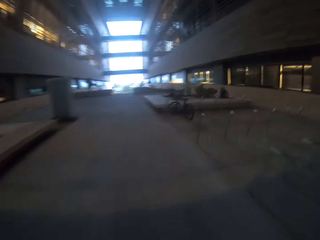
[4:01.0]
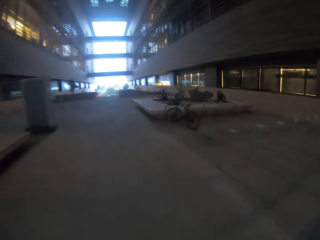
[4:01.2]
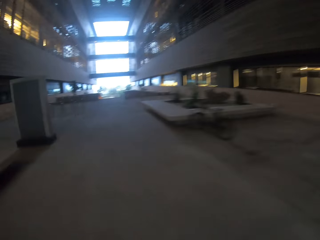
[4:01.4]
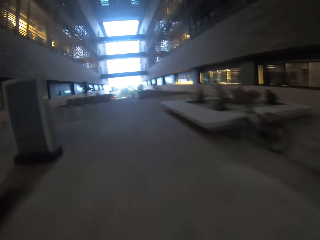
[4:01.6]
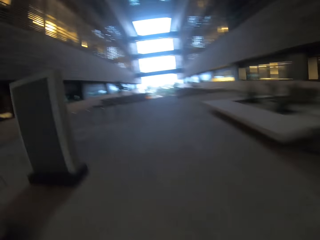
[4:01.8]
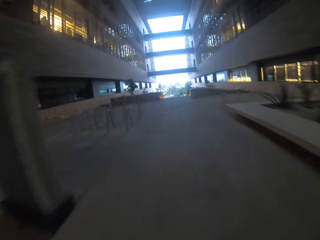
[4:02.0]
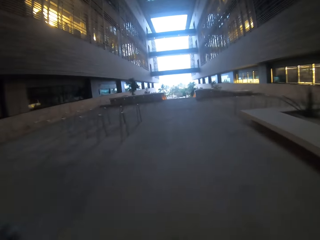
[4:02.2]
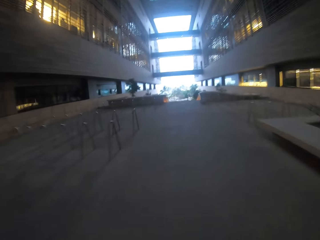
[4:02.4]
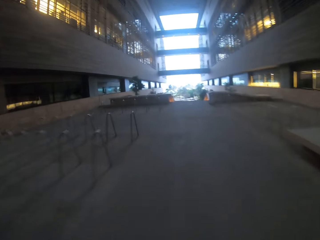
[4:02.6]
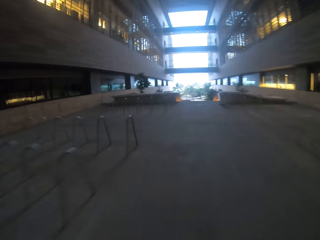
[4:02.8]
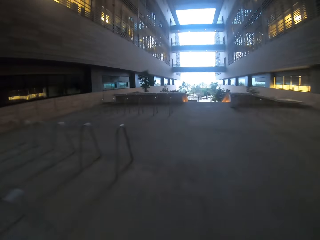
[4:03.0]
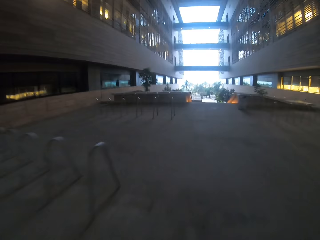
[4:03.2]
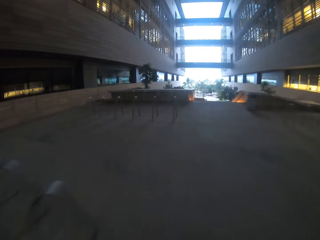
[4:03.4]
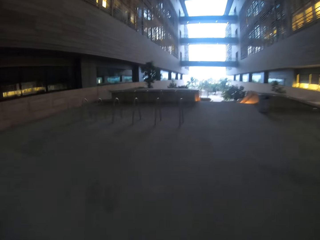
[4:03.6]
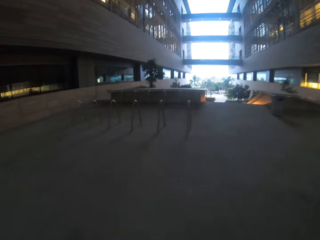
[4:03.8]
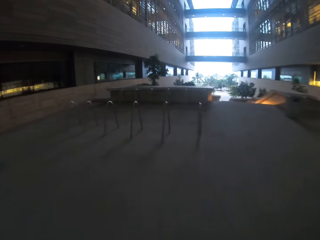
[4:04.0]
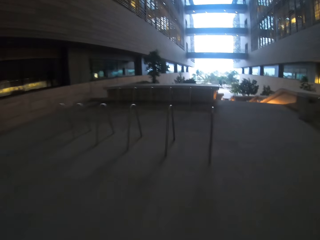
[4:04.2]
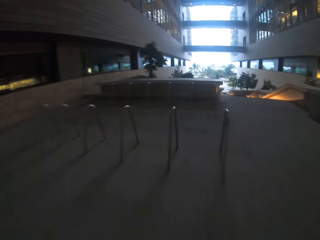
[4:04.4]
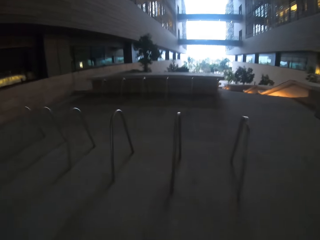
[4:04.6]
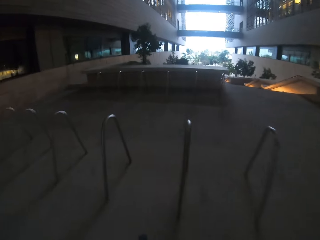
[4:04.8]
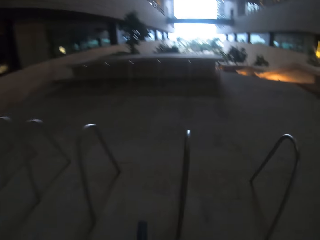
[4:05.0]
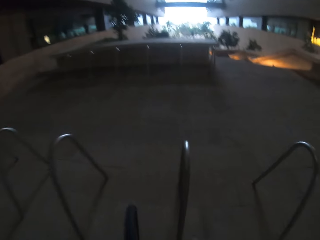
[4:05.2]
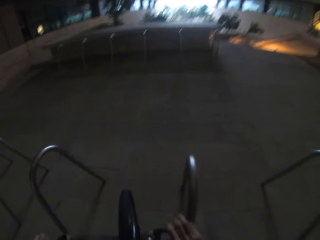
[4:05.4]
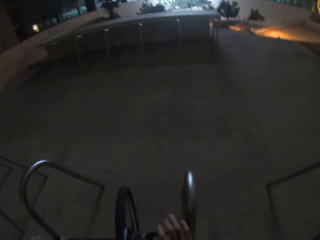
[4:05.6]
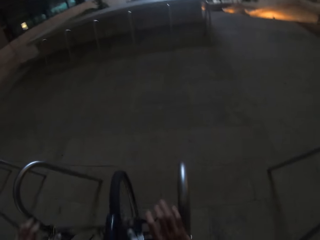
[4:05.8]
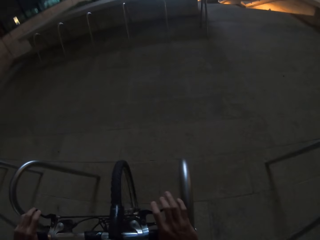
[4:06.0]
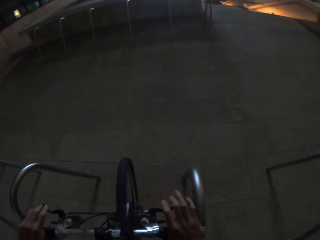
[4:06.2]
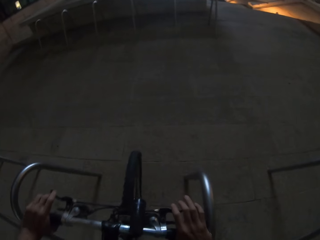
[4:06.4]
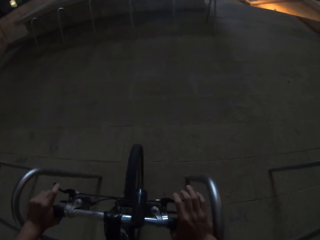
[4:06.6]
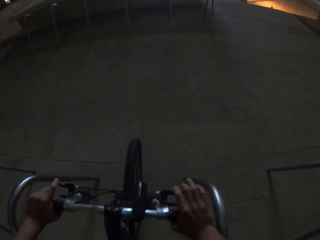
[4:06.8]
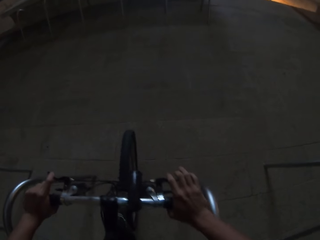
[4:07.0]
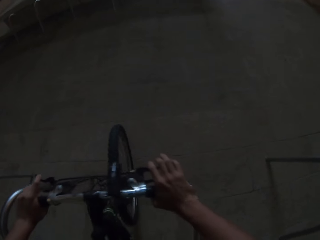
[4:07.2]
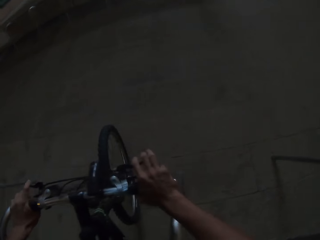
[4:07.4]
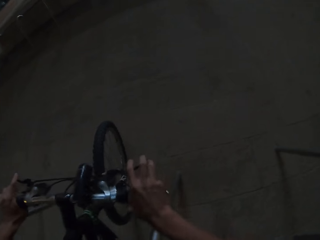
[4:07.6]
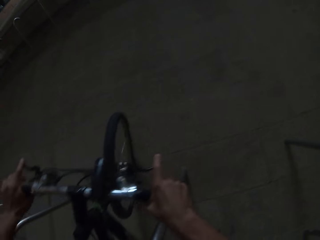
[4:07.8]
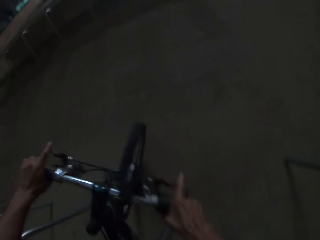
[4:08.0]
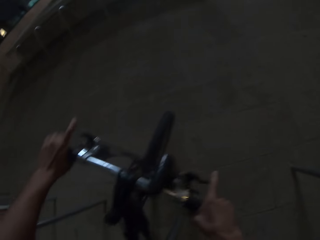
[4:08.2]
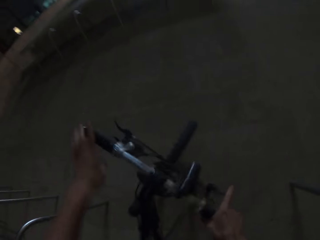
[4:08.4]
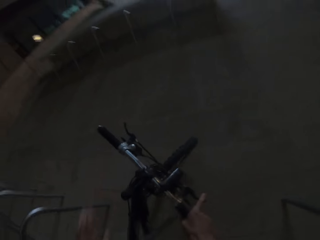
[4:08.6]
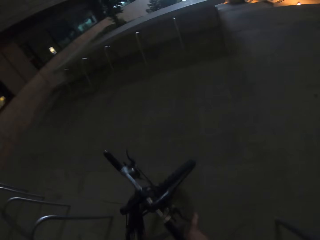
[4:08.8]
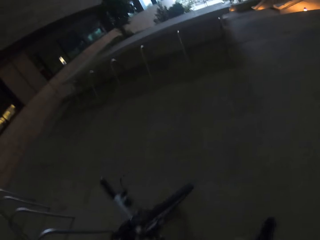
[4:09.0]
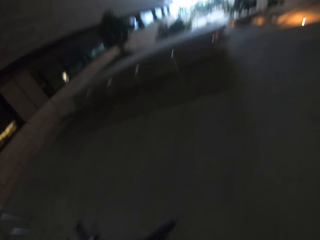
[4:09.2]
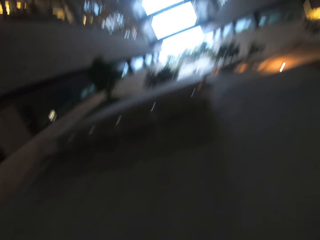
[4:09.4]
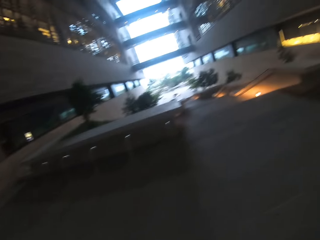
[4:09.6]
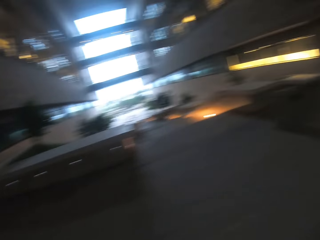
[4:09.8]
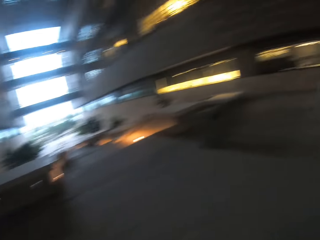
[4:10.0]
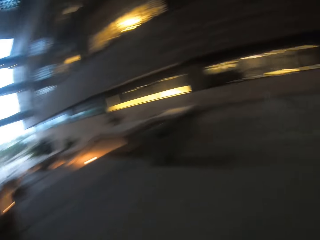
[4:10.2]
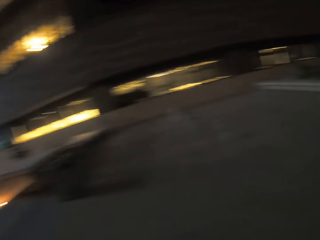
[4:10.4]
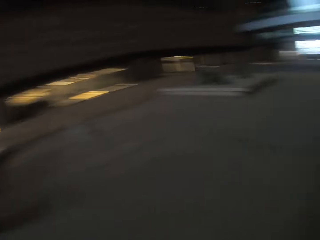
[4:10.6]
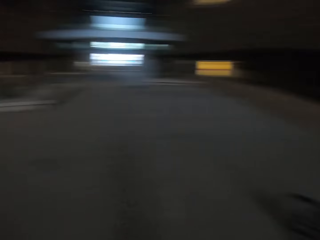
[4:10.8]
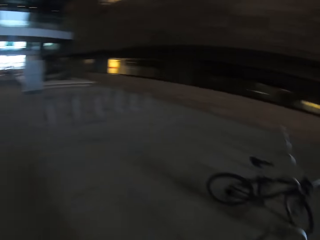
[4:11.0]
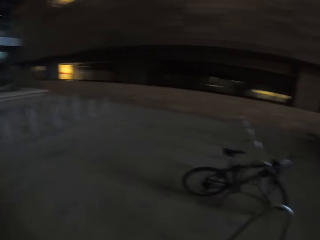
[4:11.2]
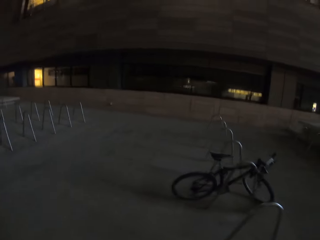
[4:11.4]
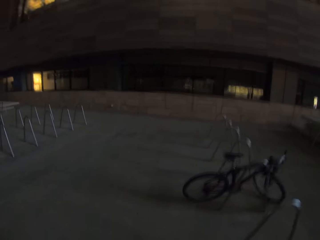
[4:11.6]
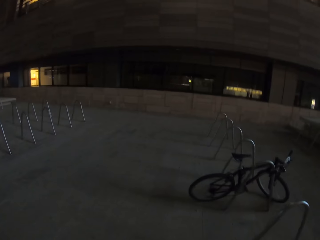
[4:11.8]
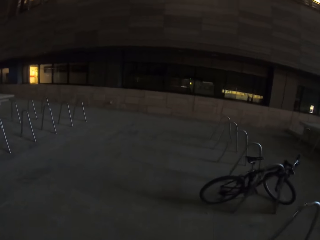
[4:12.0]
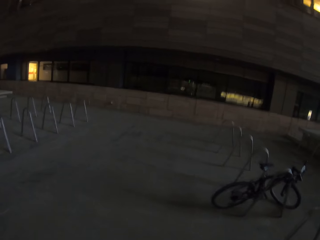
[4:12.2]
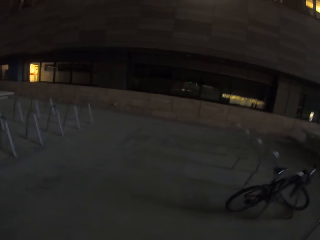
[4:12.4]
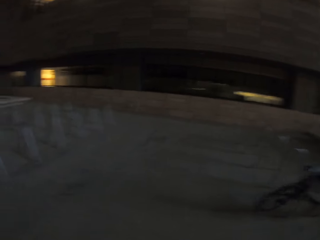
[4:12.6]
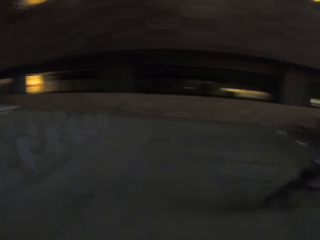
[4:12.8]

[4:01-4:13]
The camera wearer turns to the side. He parks the bicycle in a bicycle parking space in the mall. He stops the bicycle. He lifts his left hand from the left handlebar of the bicycle, lifts his right hand from the right handlebar of the bicycle, and gets off the bicycle. He walks around the mall. He turns around.

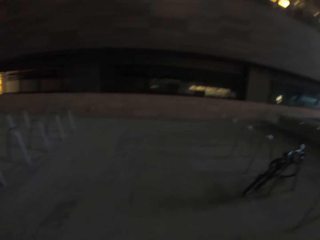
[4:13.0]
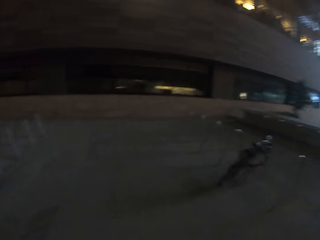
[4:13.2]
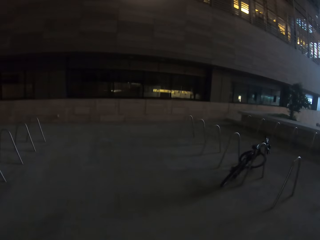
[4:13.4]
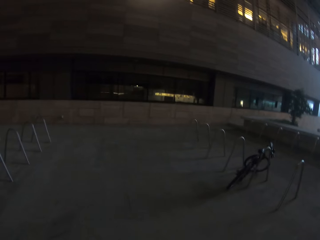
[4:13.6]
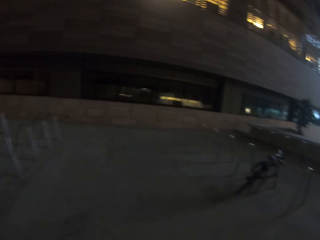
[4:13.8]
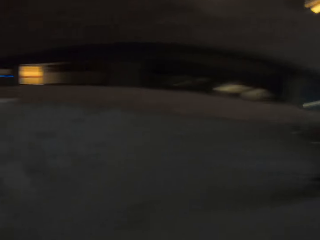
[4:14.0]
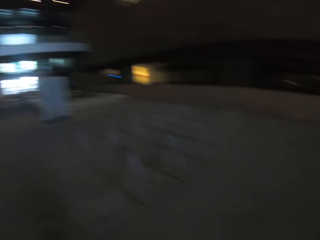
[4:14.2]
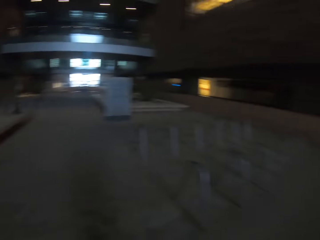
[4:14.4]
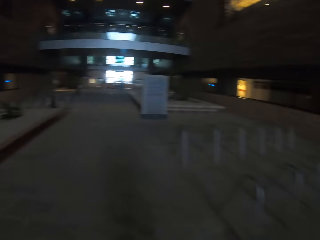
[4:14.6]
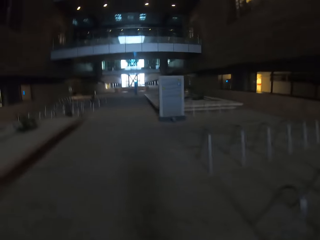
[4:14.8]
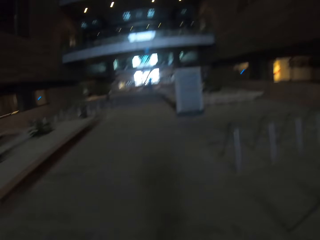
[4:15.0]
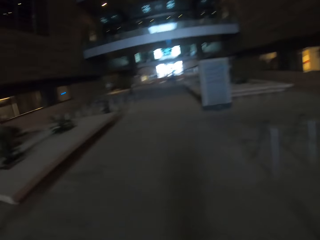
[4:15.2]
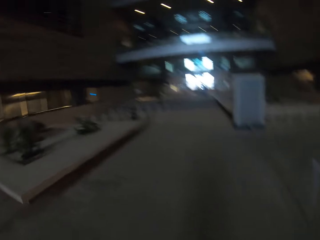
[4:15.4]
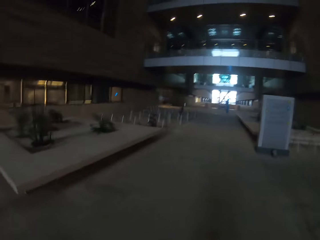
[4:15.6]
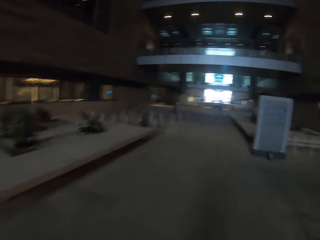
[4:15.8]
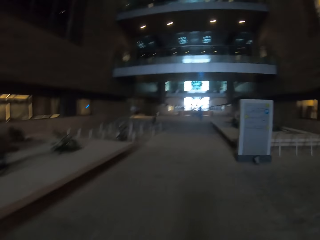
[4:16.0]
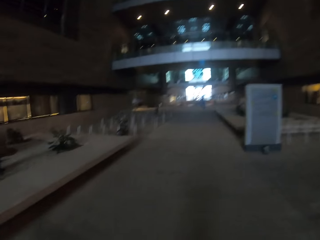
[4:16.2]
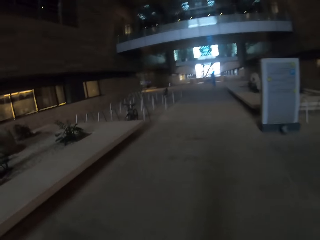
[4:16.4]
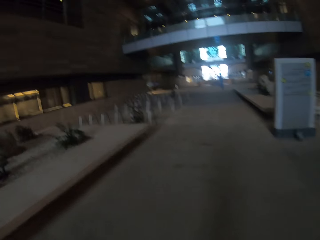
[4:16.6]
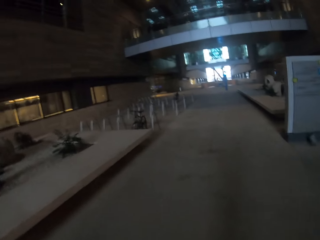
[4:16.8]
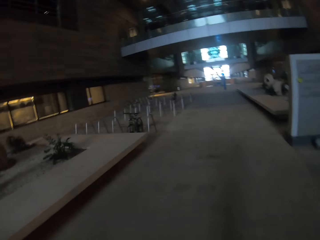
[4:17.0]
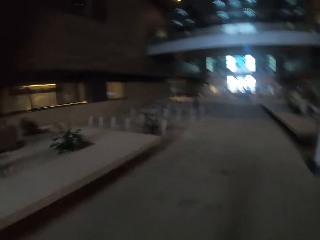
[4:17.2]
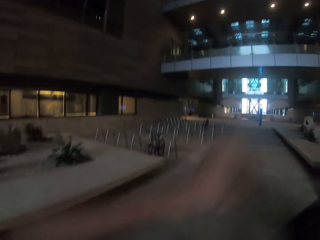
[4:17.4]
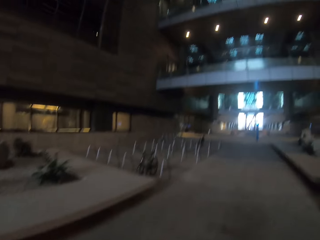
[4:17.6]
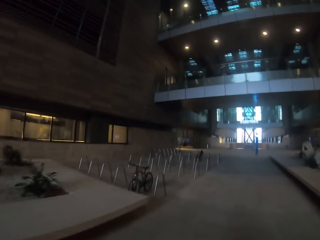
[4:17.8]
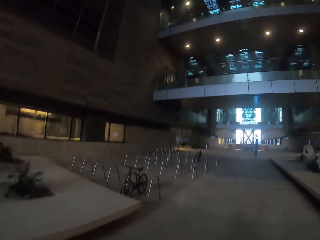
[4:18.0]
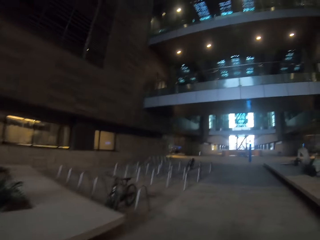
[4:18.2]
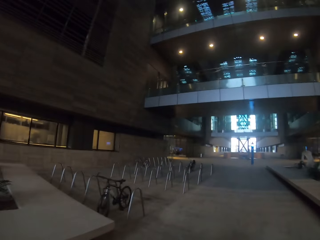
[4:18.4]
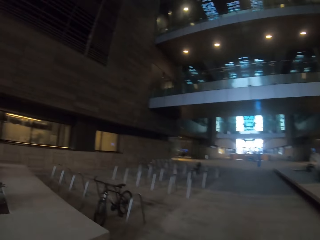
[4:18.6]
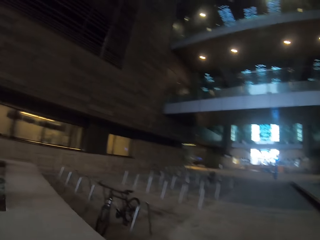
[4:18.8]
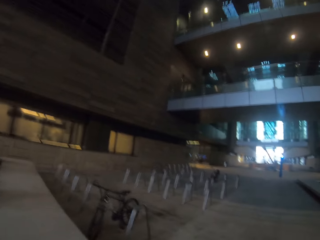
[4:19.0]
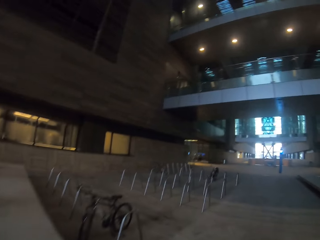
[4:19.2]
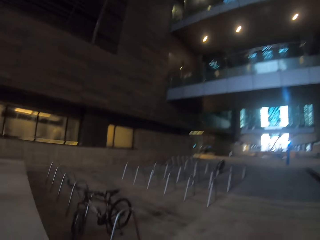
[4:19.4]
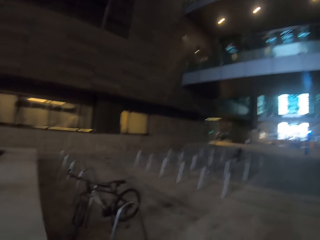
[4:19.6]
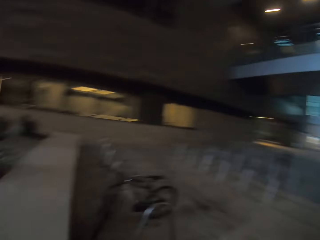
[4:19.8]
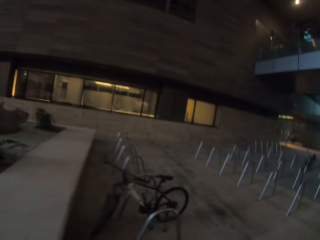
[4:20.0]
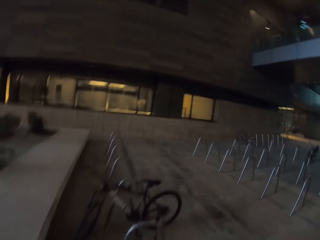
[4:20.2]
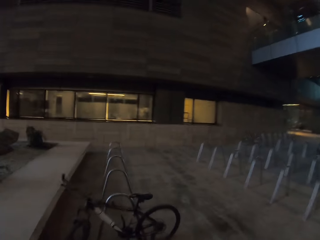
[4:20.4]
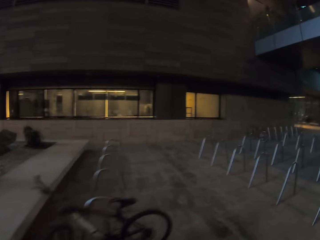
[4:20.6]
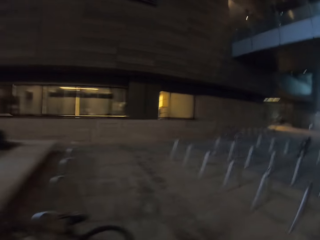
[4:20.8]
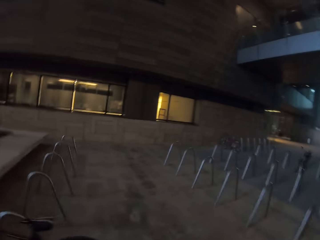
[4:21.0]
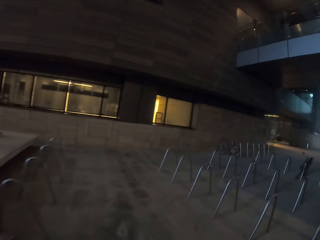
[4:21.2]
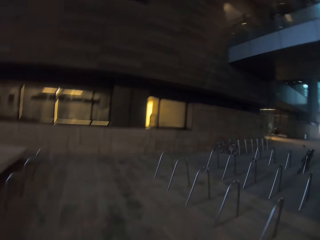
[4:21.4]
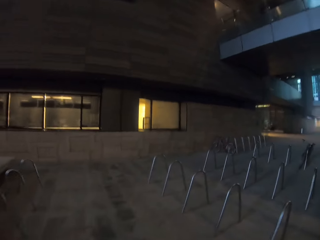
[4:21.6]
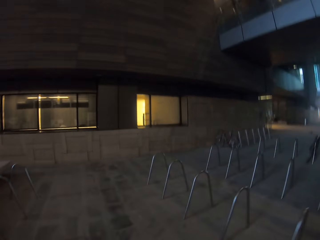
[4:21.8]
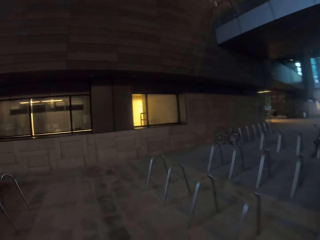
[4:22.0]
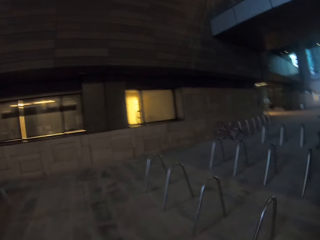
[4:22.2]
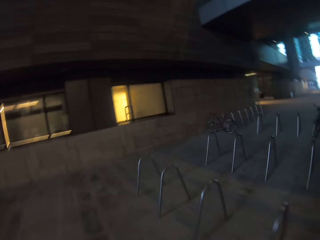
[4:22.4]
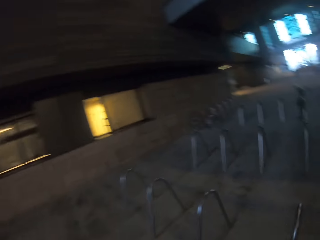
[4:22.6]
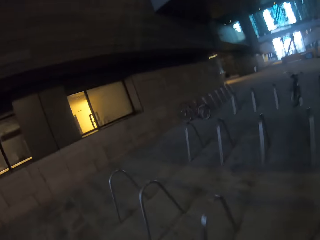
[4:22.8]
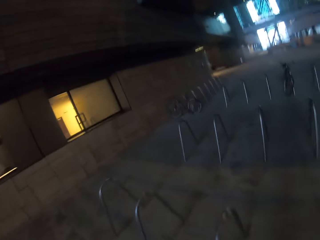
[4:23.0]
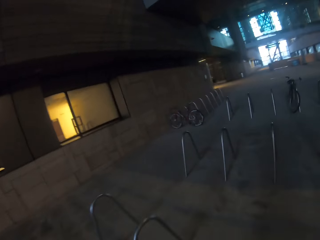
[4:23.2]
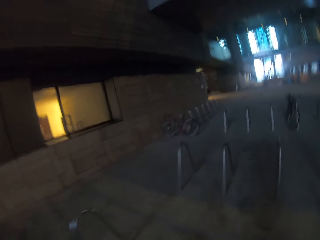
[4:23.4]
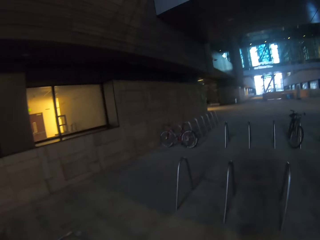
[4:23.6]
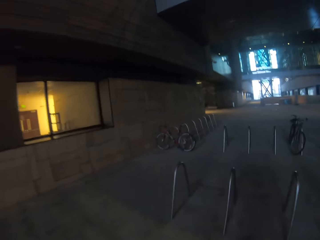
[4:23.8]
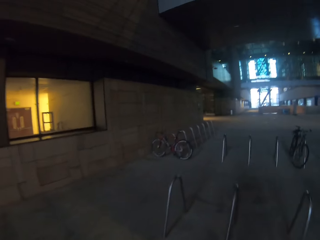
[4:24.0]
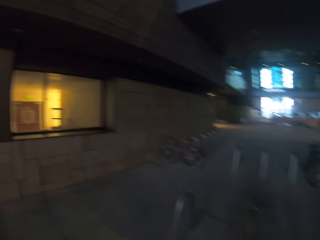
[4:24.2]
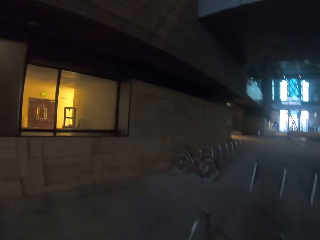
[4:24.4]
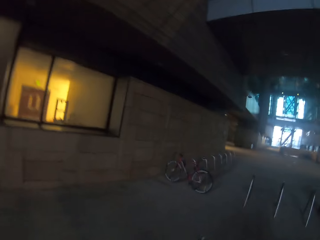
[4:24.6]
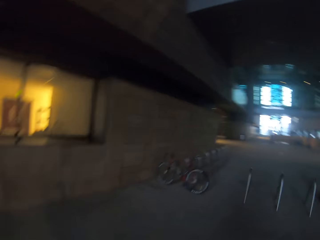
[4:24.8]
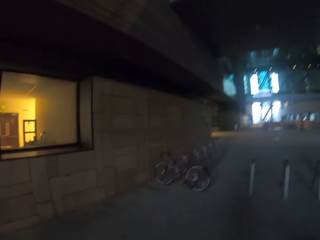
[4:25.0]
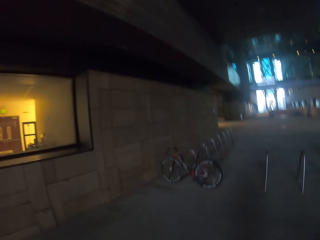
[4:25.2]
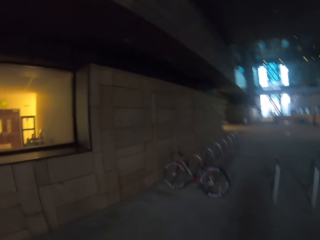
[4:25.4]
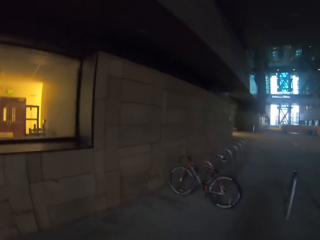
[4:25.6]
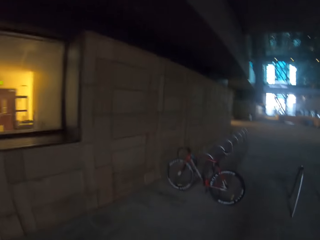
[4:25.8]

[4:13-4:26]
The camera wearer walks around. They turn to the side. They walk around.
